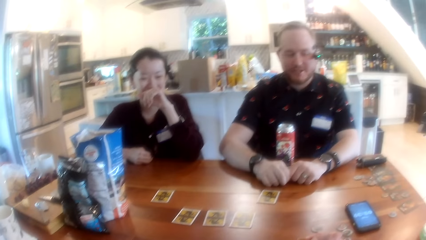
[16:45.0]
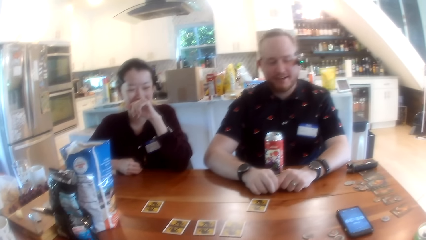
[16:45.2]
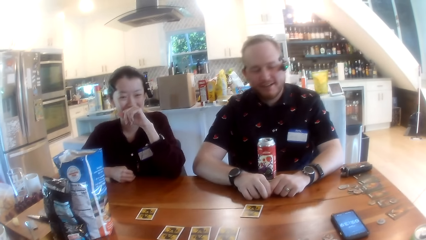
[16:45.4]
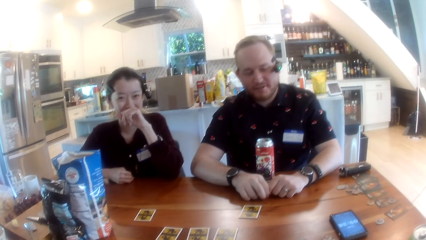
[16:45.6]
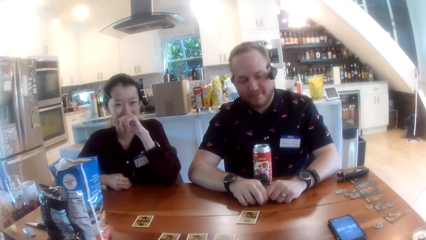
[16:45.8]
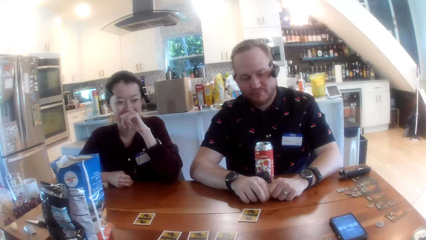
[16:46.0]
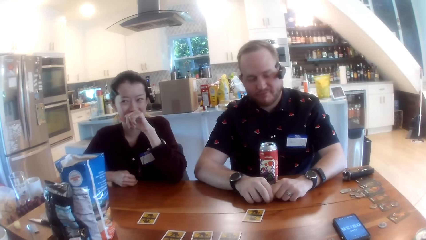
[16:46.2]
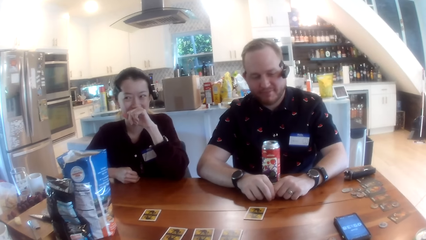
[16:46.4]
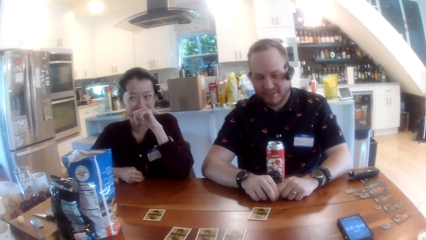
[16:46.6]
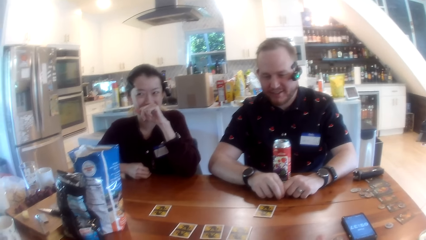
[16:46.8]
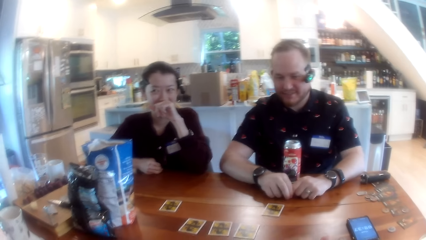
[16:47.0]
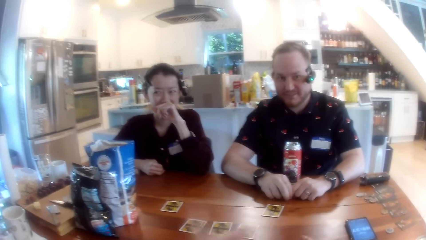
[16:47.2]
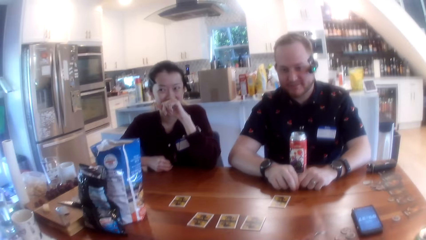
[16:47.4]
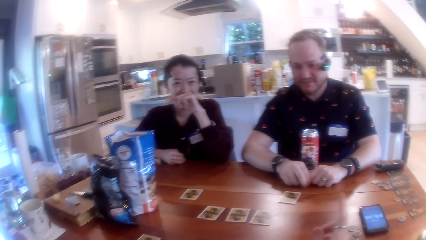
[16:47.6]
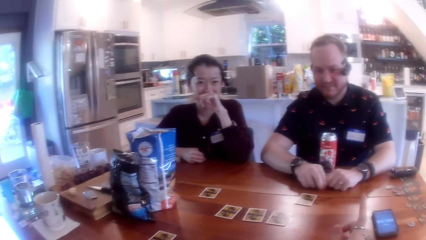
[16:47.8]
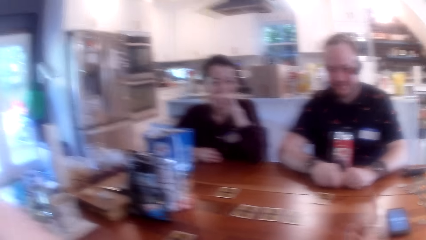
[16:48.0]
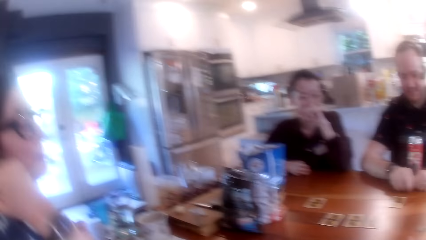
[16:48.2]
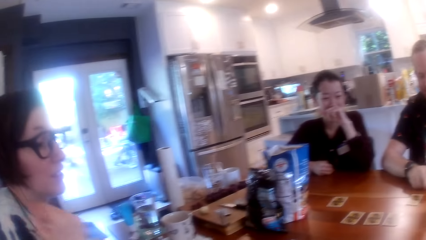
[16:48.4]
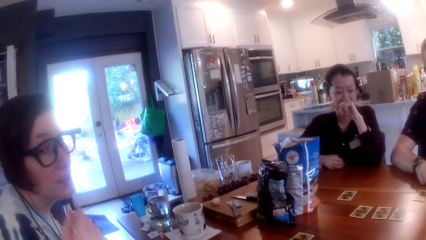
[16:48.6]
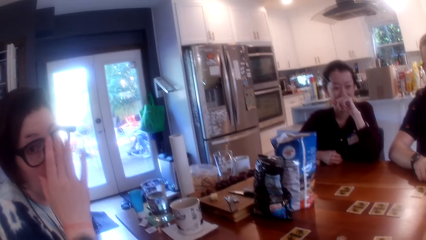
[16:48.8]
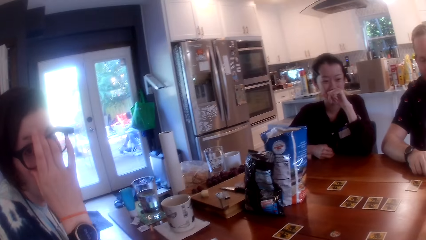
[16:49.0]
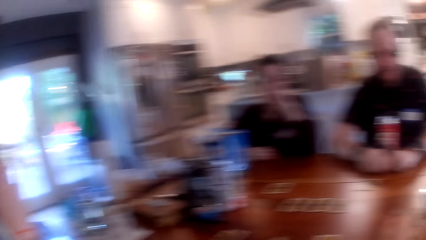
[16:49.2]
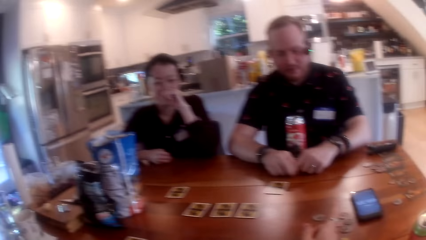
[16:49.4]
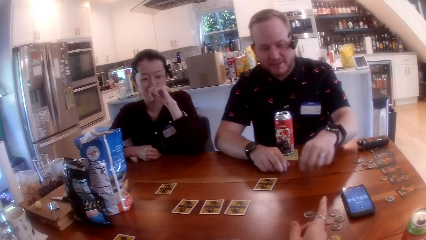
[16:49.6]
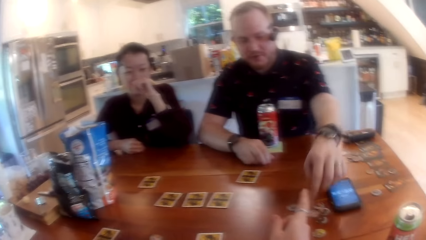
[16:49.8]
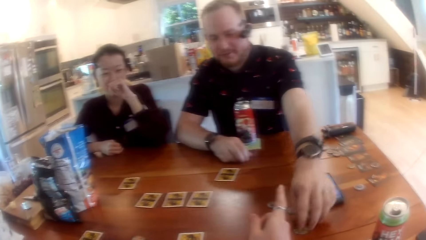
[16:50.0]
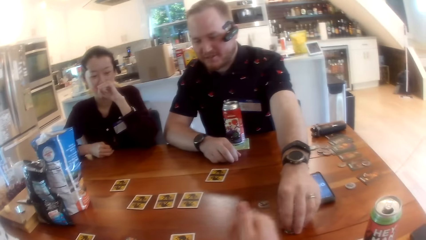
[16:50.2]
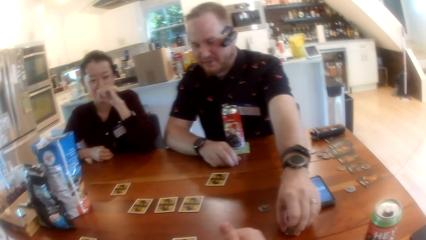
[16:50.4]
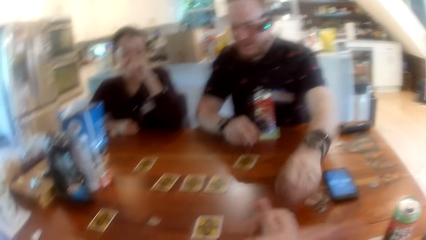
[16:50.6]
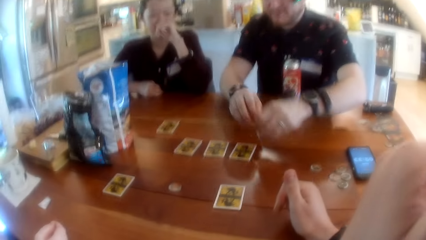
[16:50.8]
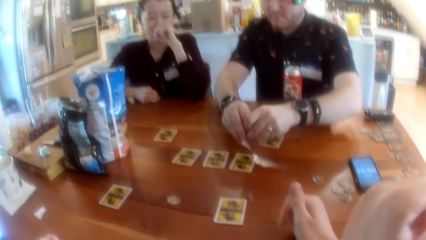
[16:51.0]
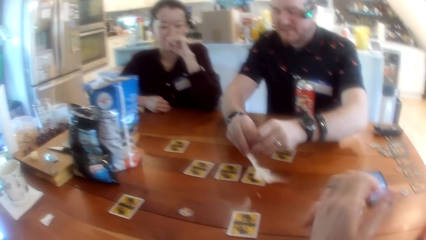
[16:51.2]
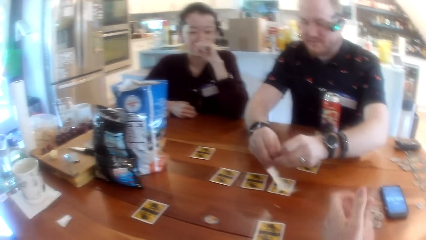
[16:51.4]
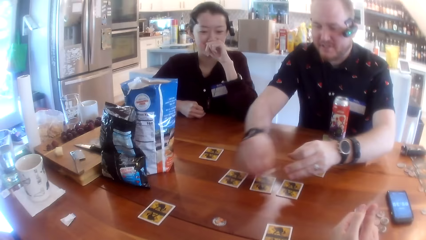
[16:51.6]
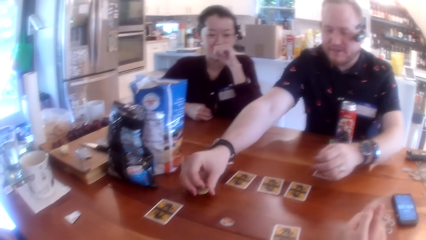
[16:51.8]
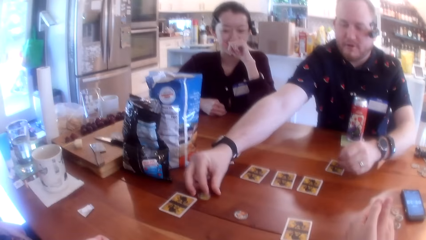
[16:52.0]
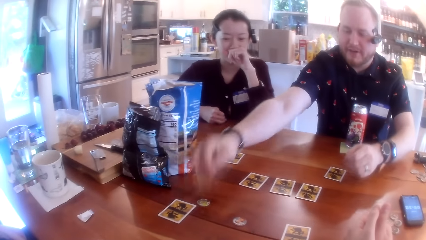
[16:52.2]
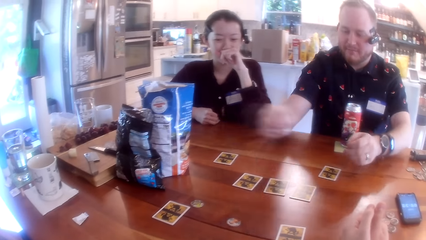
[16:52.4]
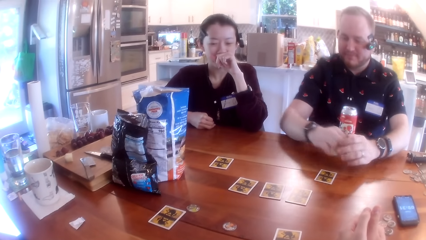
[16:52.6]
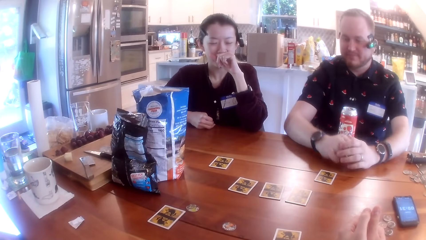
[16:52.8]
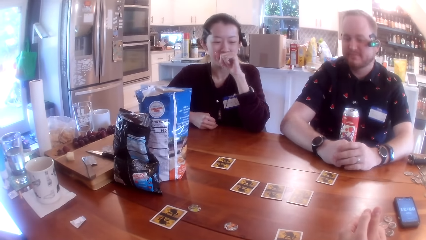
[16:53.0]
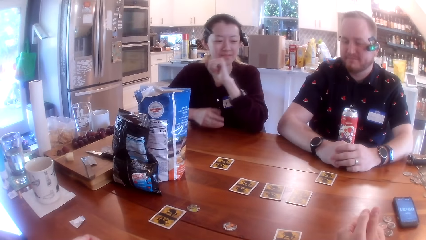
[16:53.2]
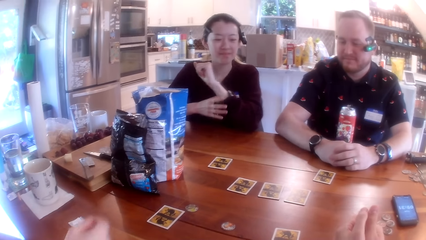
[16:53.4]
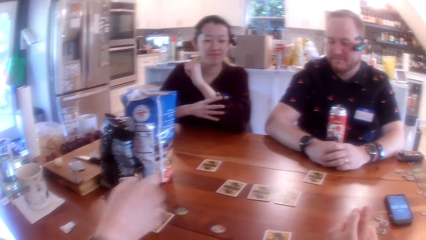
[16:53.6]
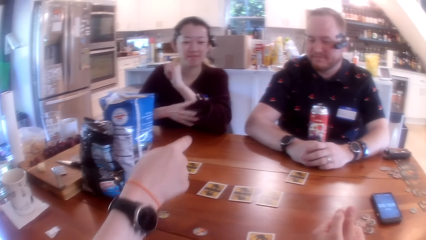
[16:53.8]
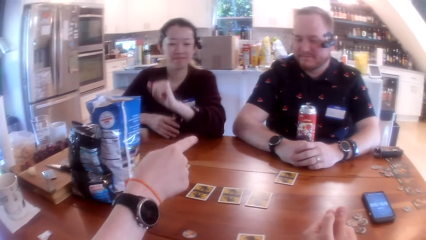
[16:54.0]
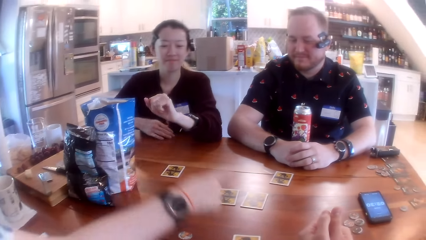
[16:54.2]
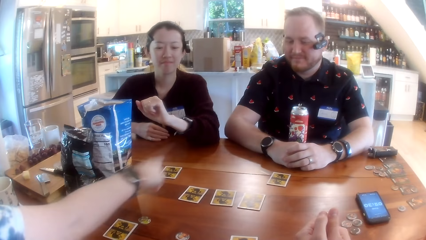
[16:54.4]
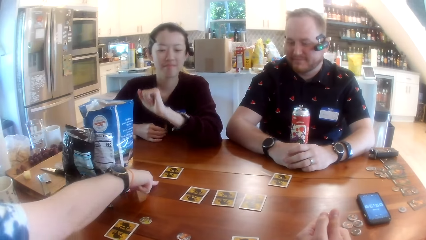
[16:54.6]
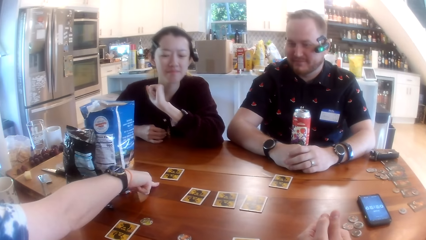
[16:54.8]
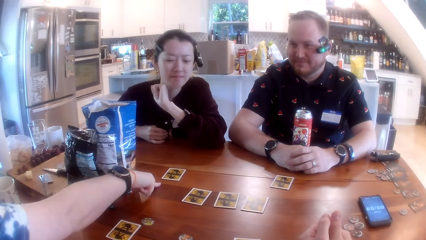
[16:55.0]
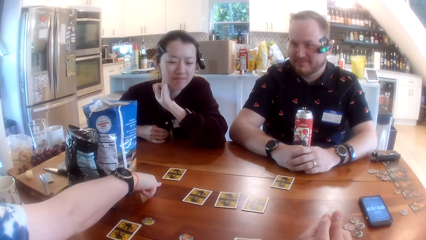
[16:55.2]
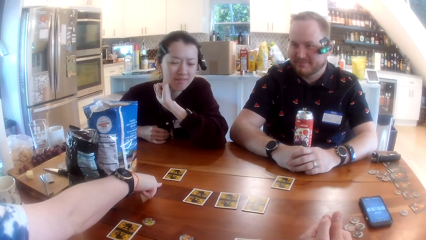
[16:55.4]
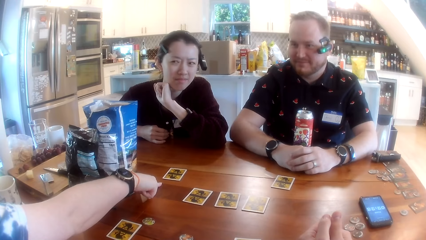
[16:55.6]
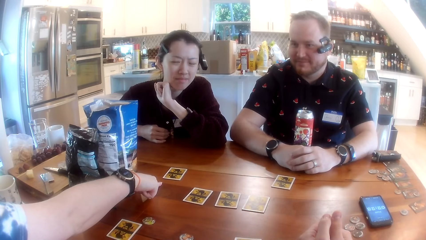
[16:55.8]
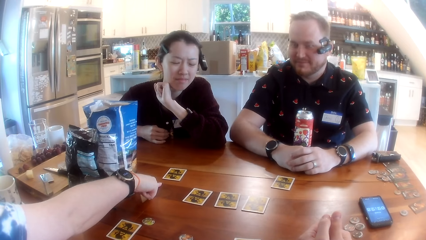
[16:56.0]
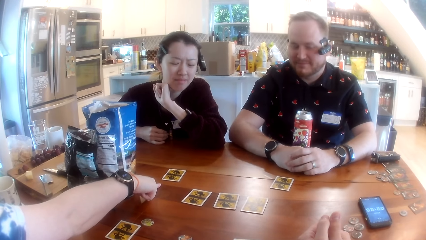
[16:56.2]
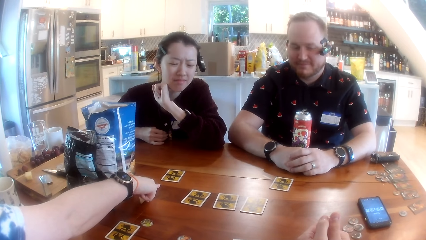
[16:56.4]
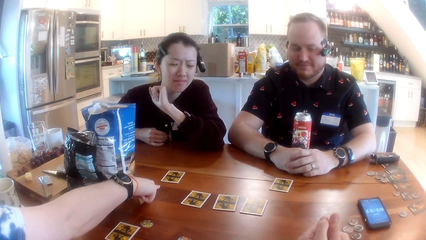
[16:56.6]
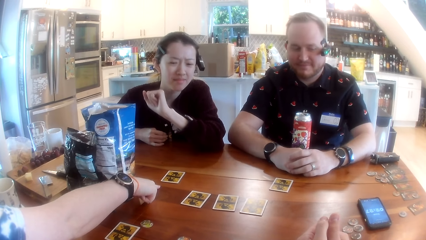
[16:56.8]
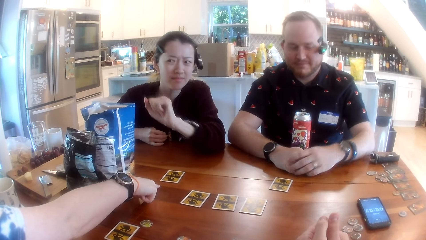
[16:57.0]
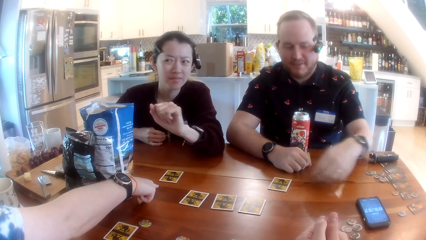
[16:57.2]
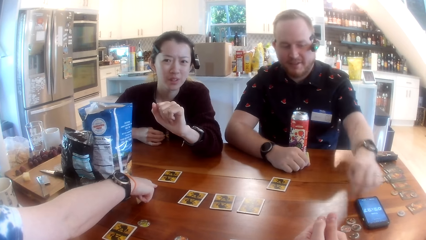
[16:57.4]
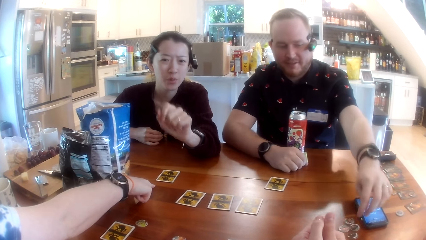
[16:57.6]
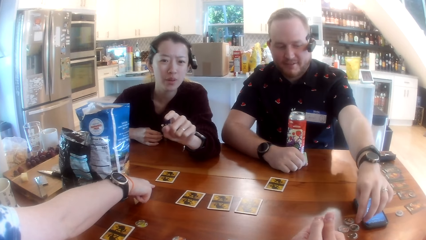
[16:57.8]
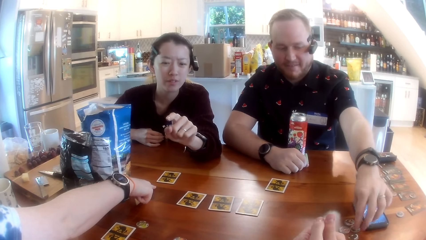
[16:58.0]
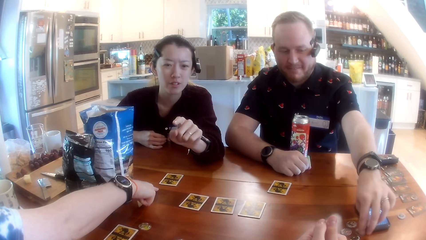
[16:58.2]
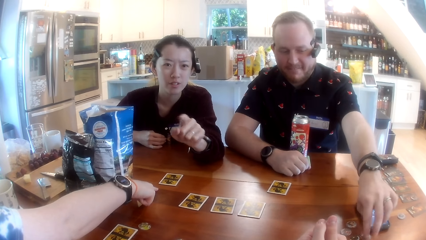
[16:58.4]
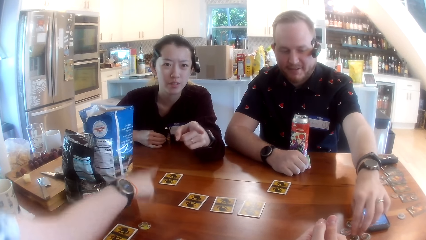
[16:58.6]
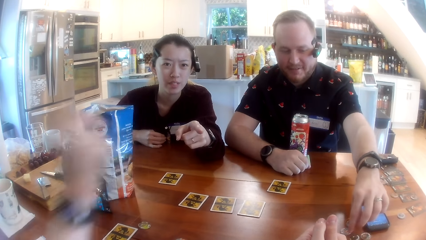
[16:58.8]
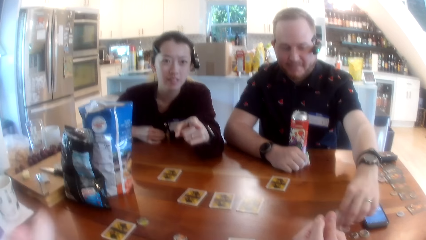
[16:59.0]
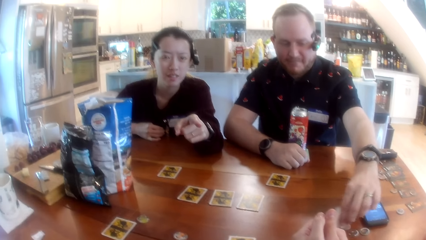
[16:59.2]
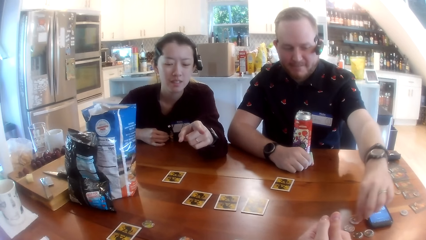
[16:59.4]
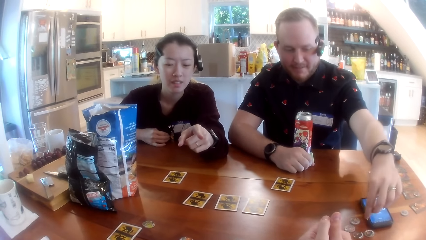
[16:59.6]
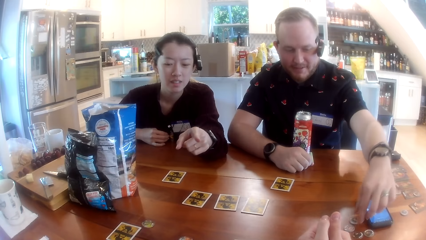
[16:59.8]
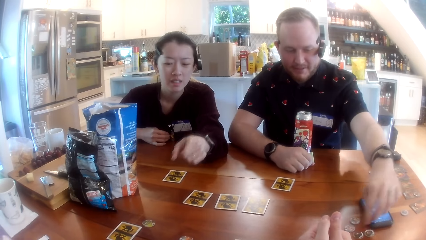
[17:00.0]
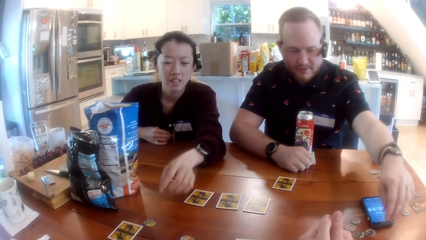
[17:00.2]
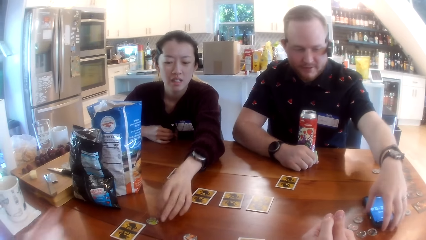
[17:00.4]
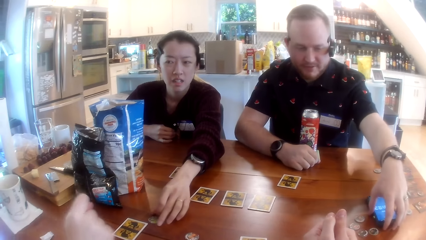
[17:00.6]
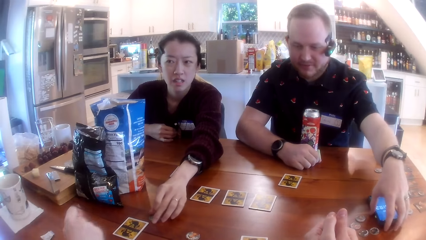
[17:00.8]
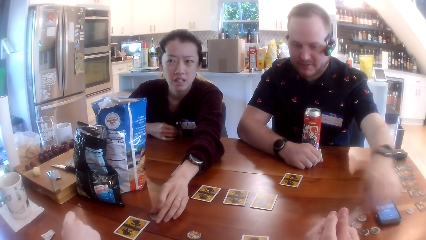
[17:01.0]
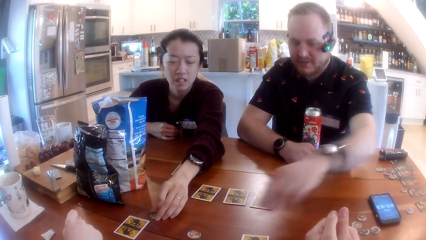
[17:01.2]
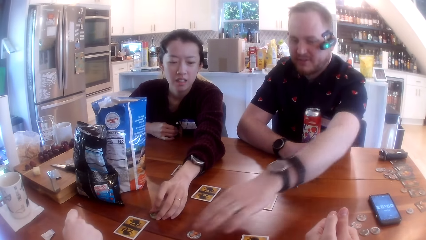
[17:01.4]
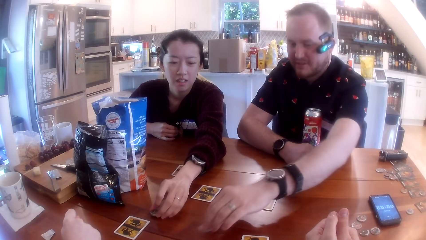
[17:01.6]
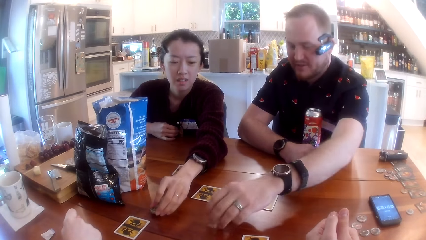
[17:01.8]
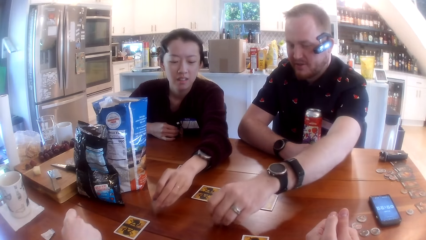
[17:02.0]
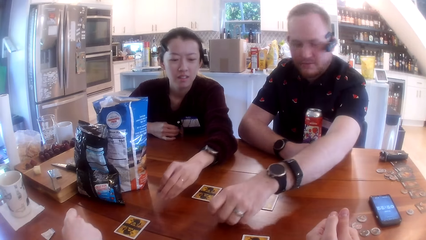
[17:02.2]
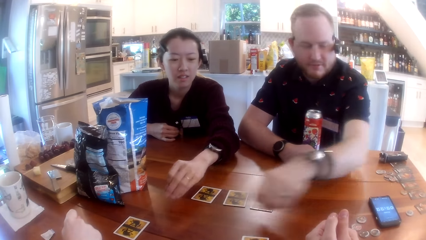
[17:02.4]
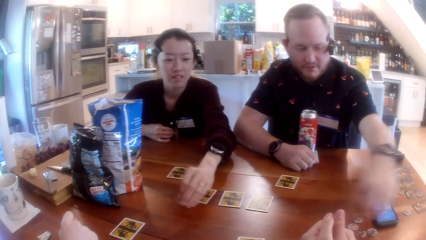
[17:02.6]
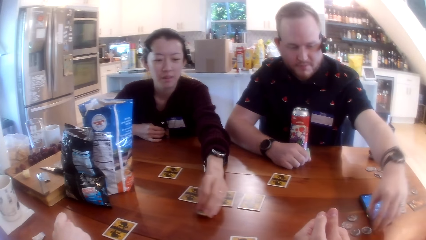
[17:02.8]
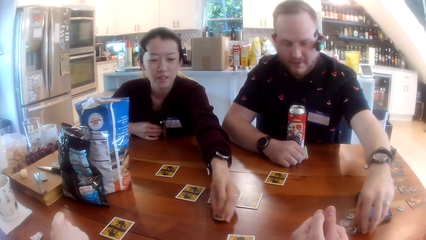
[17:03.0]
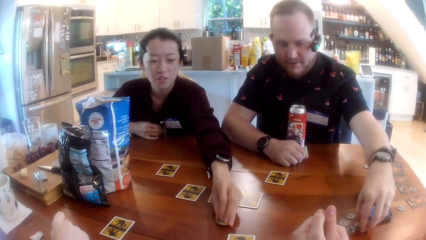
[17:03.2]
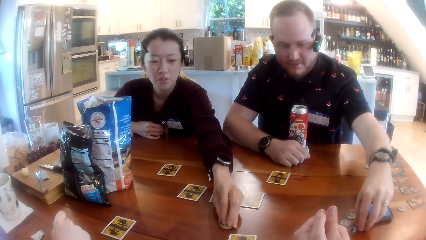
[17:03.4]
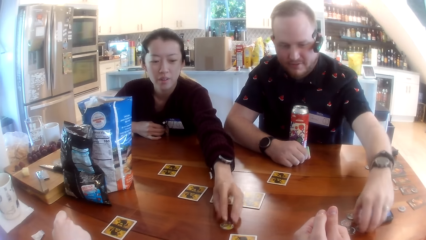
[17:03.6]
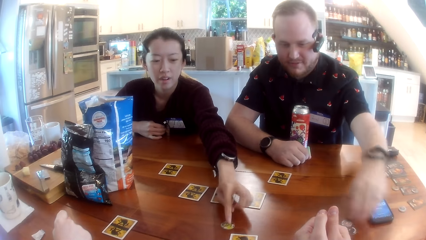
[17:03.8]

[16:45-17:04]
A man converses with the camera wearer. The camera wearer converses with the man. A woman adjusts the sunglass. The camera wearer points a finger at the man. The man picks a coin on the table. The man puts the coin on the table. The woman converses with the man. The woman points a finger on the table. The woman hits the table with her right hand. Another woman converses with the camera wearer. The man picks a coin on the table. The man repositions the game piece on the table with his right hand. The other woman picks a coin on the table. The man picks a coin on the table. The man puts the coin on the table. The other woman puts the coin on the table. The other woman moves the game piece on the table with her left hand.
